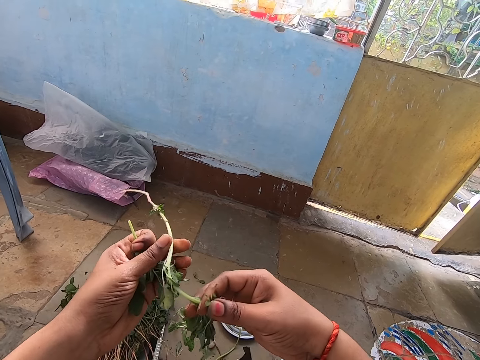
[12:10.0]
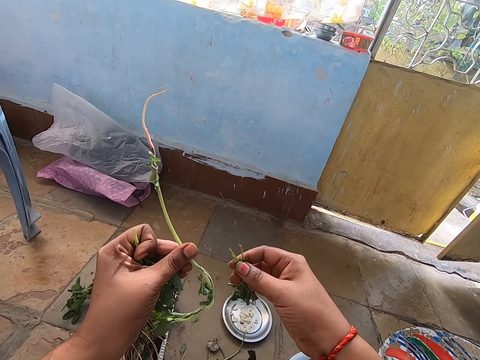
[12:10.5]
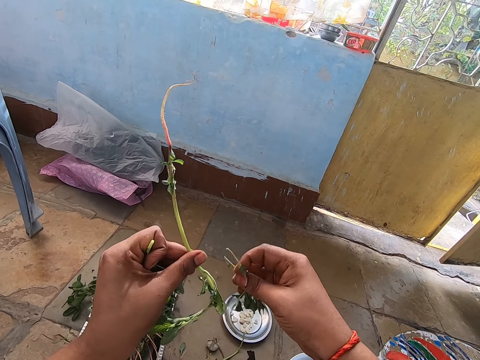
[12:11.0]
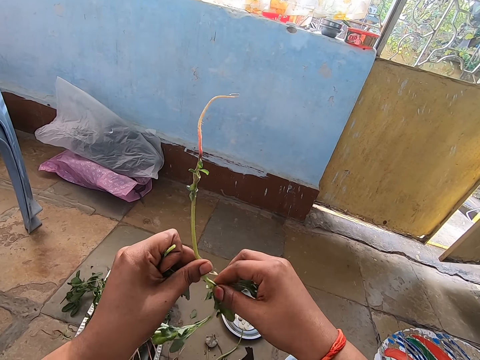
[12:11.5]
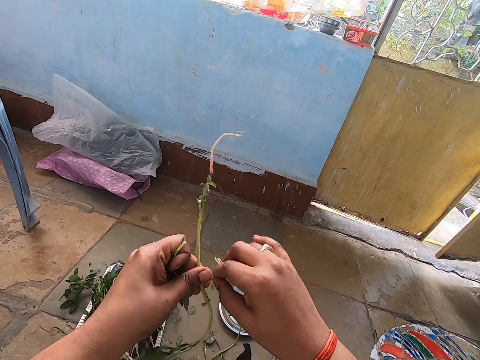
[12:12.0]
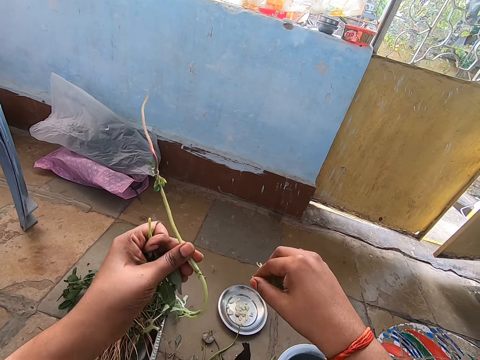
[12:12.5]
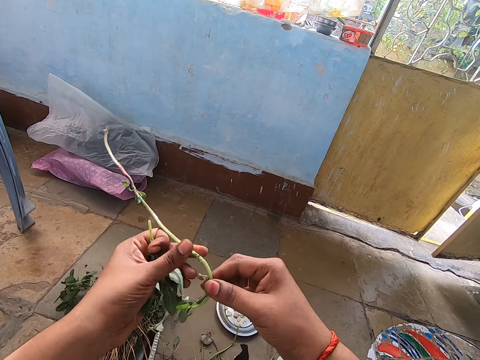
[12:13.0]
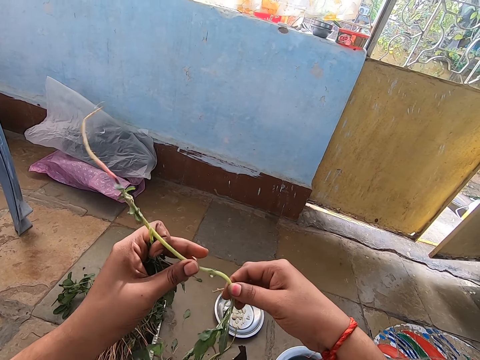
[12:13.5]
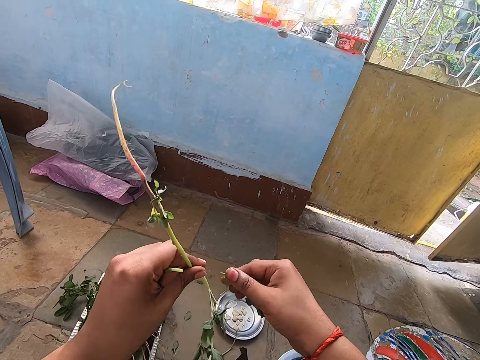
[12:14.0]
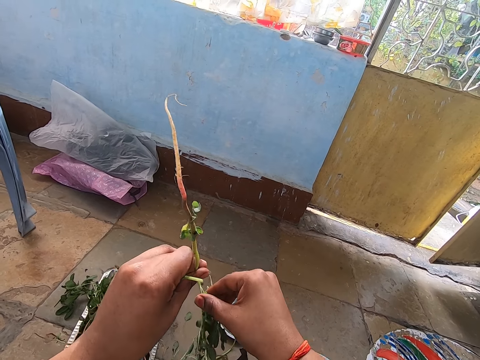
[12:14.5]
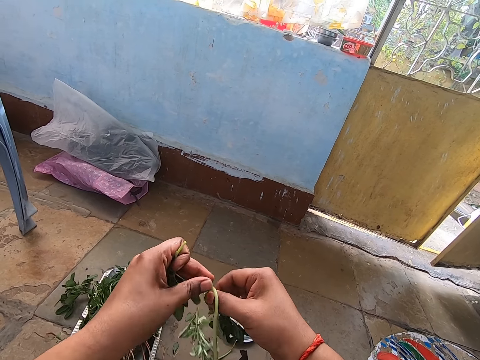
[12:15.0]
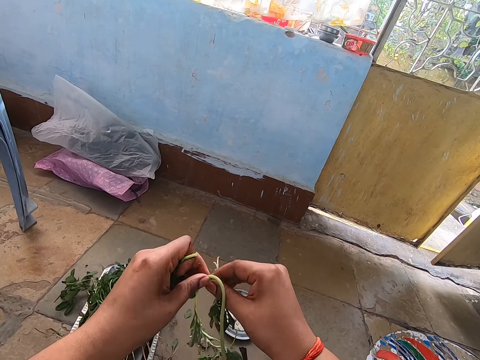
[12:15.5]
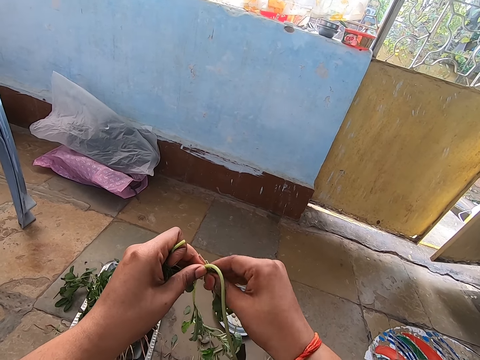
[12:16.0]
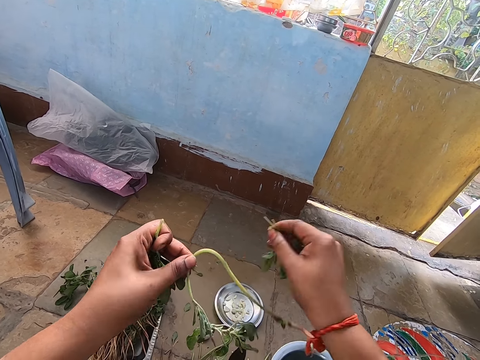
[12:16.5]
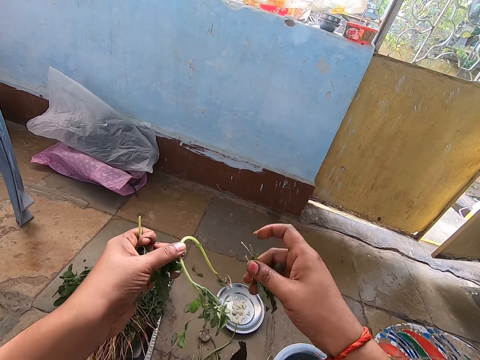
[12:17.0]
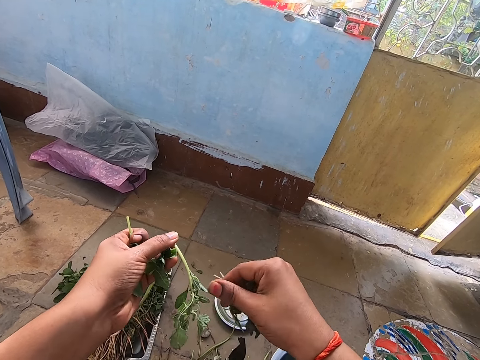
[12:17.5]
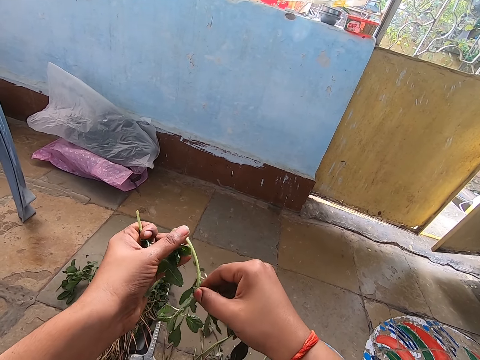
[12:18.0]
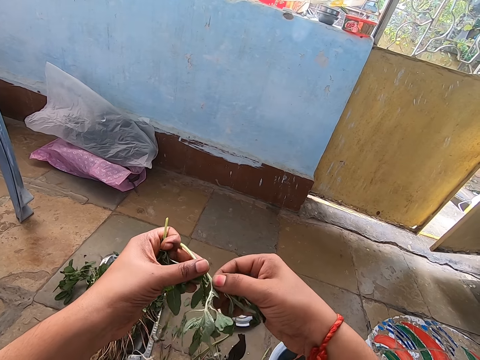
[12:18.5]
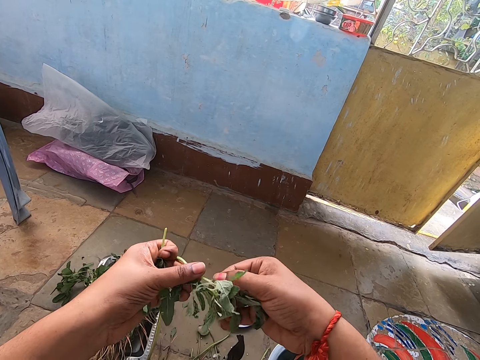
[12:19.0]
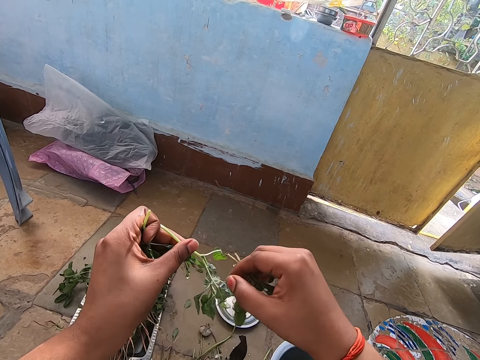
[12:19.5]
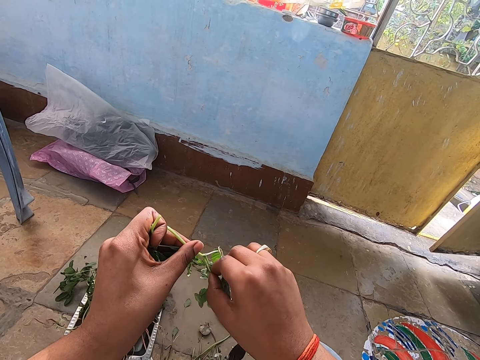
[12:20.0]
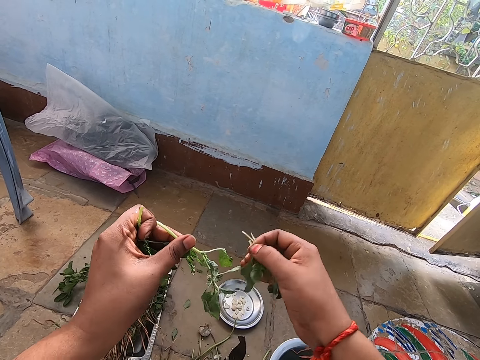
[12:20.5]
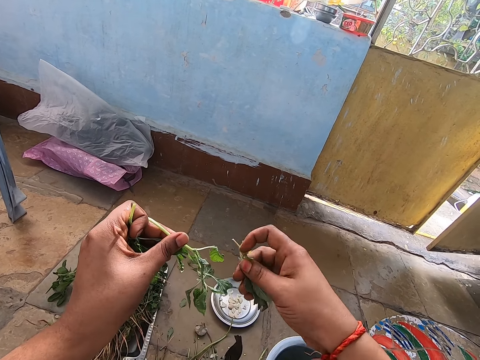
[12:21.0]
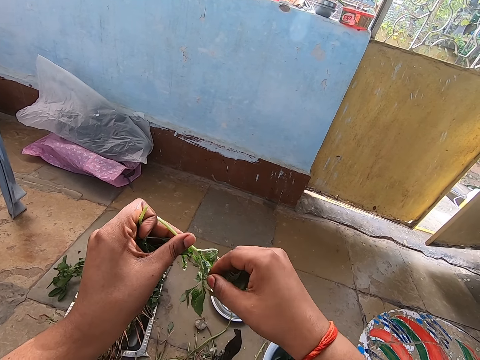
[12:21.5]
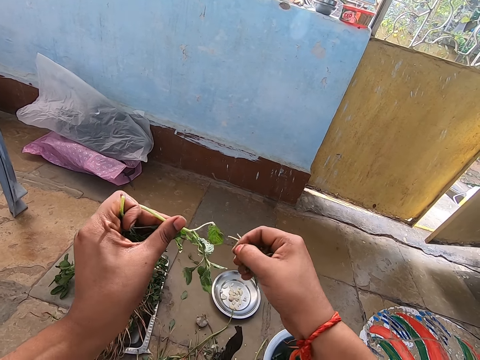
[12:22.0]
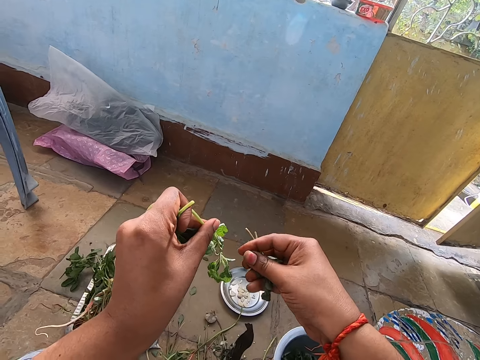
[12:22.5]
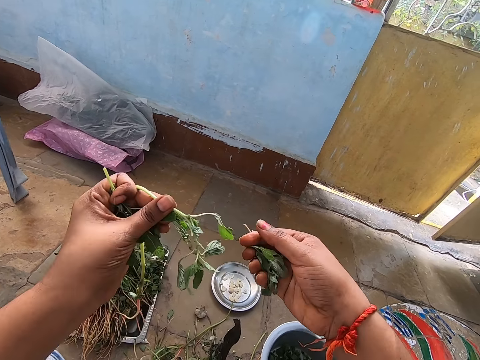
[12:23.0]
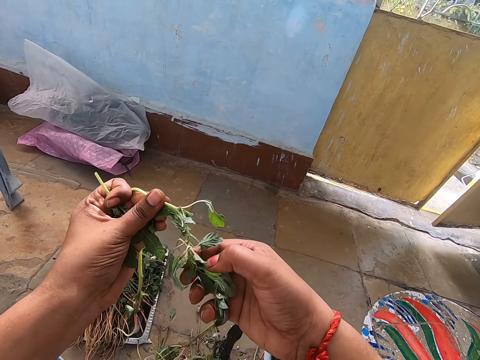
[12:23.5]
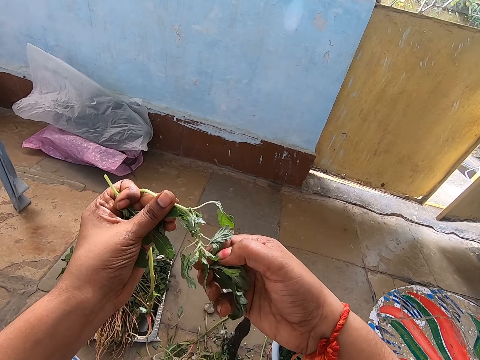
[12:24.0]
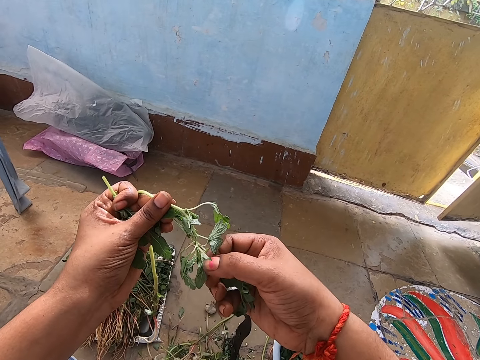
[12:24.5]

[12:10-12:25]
The camera wearer drops the water spinach branch on the floor with her right hand. She holds the water spinach with her right hand. She breaks the water spinach branches with her right hand.

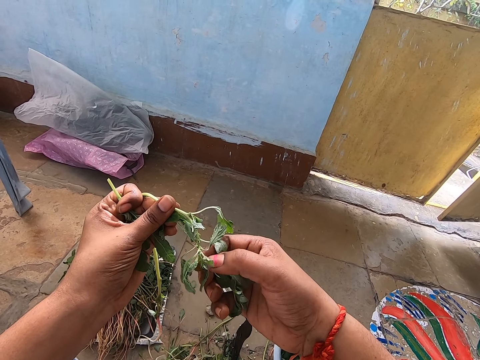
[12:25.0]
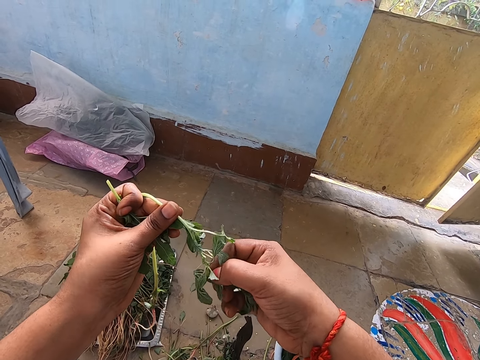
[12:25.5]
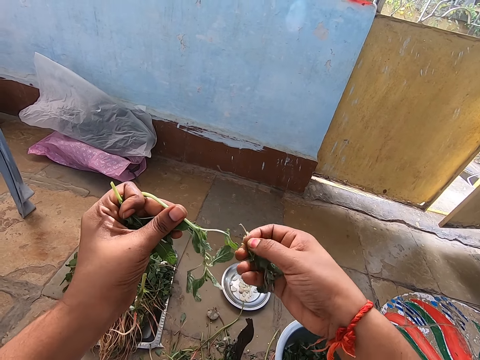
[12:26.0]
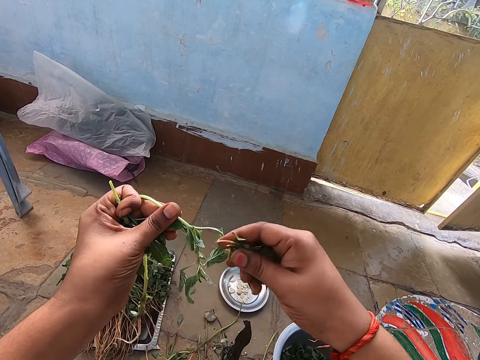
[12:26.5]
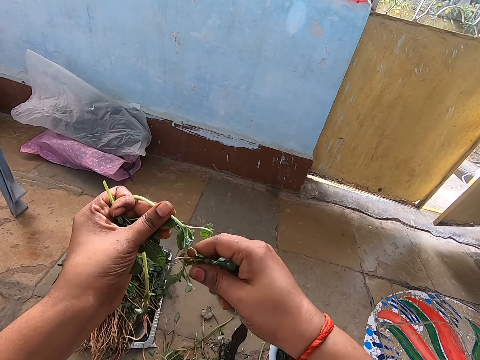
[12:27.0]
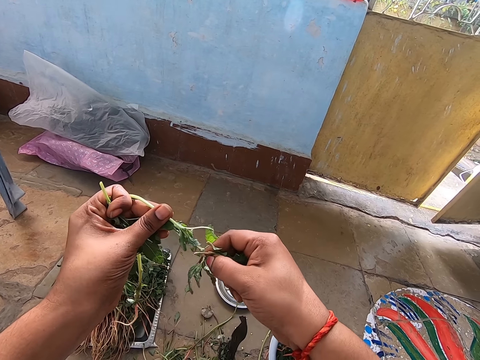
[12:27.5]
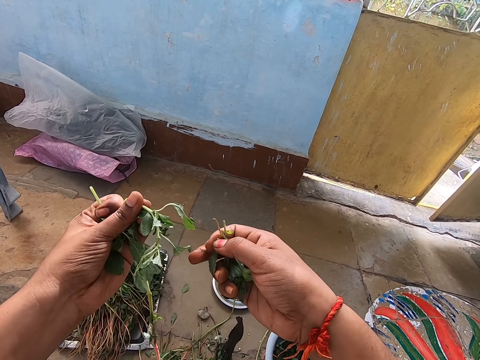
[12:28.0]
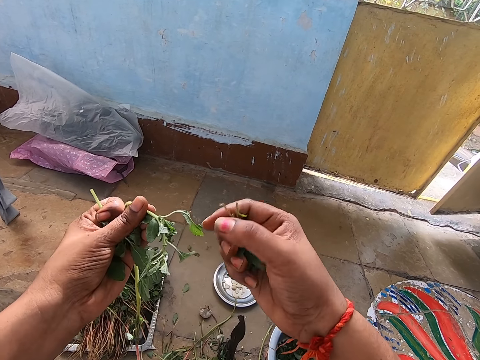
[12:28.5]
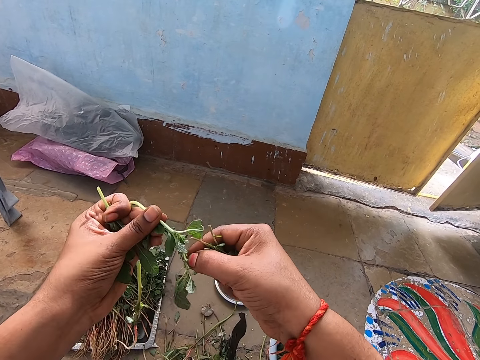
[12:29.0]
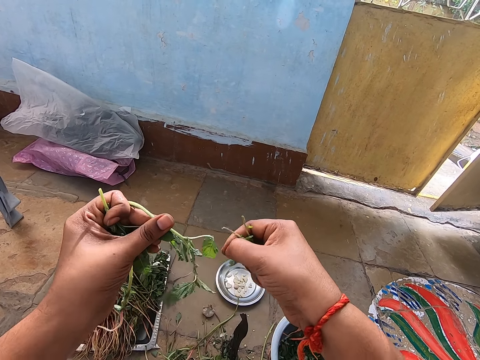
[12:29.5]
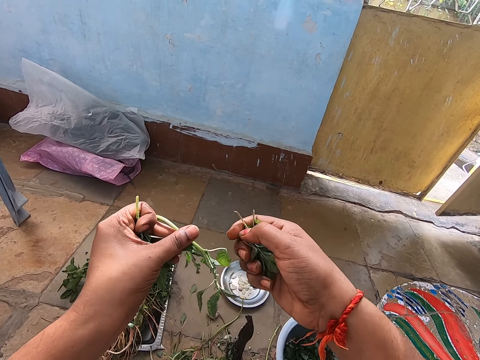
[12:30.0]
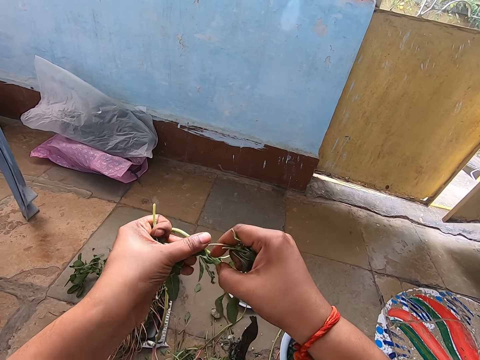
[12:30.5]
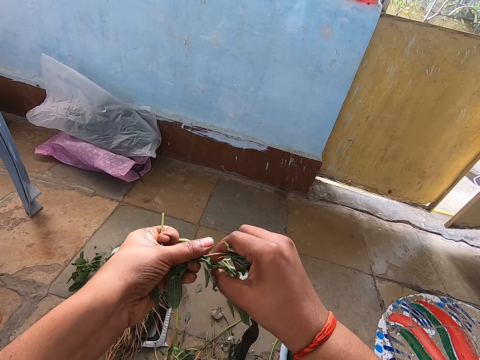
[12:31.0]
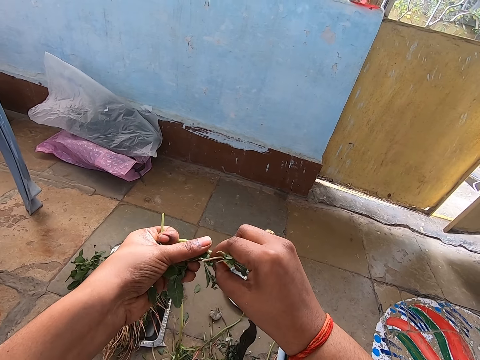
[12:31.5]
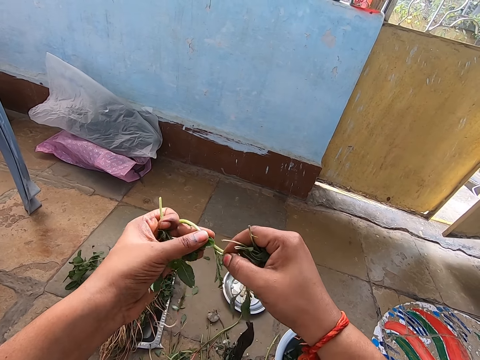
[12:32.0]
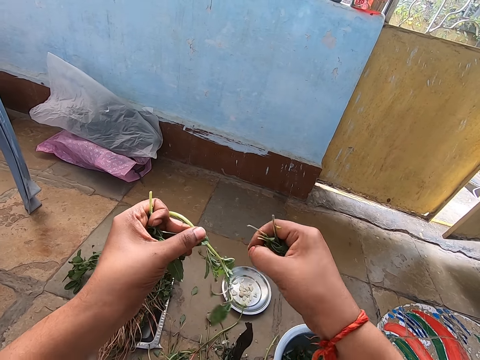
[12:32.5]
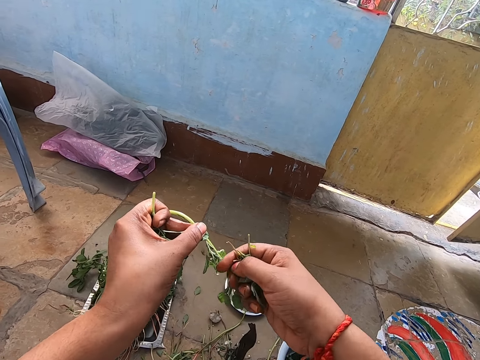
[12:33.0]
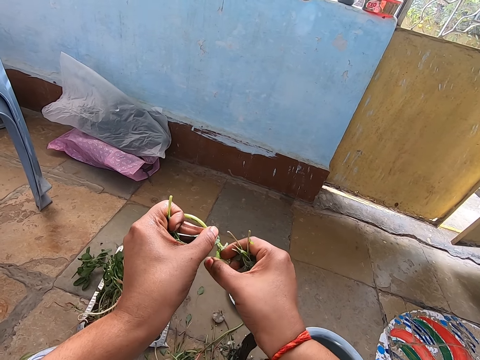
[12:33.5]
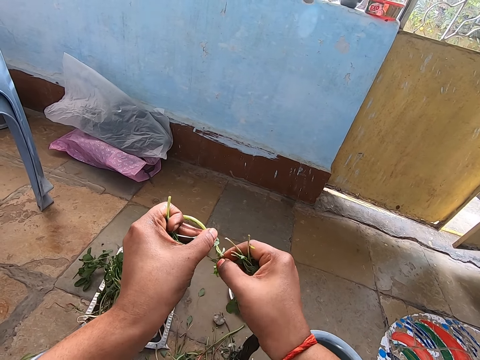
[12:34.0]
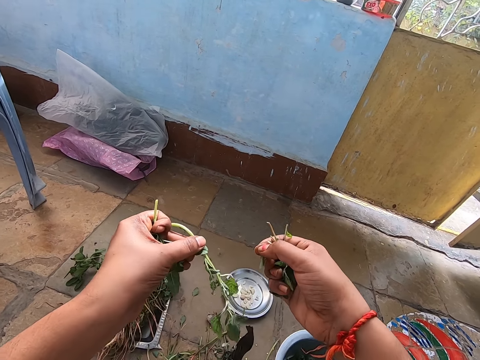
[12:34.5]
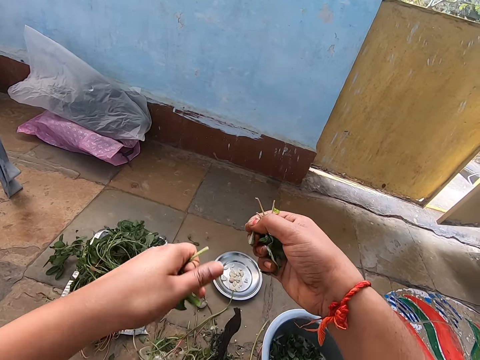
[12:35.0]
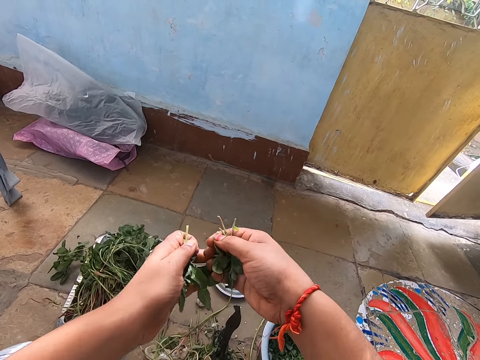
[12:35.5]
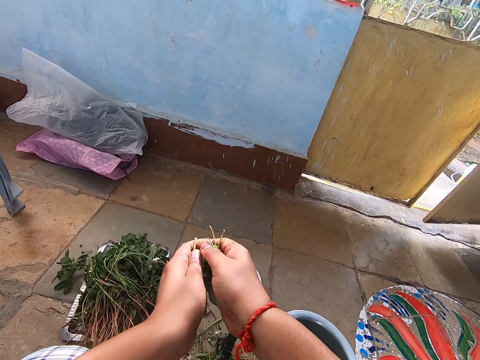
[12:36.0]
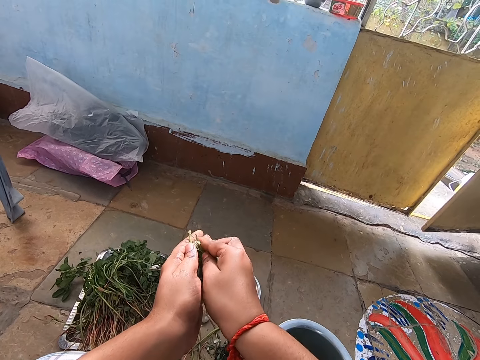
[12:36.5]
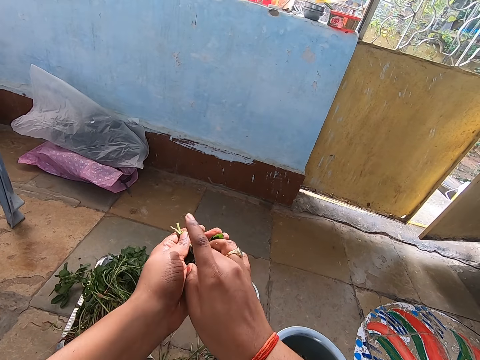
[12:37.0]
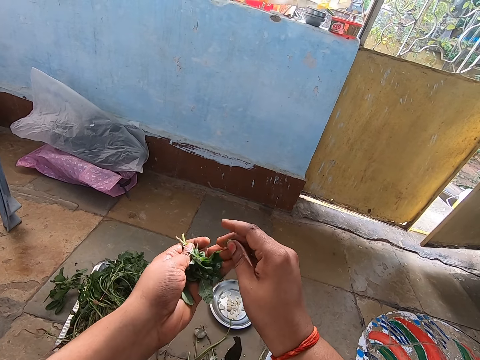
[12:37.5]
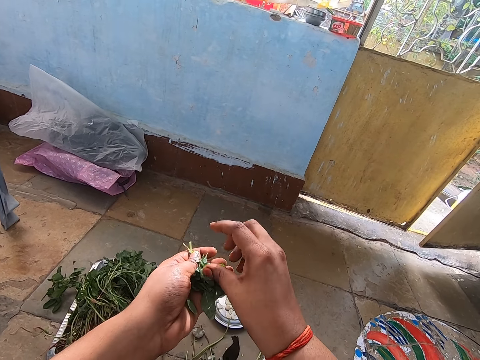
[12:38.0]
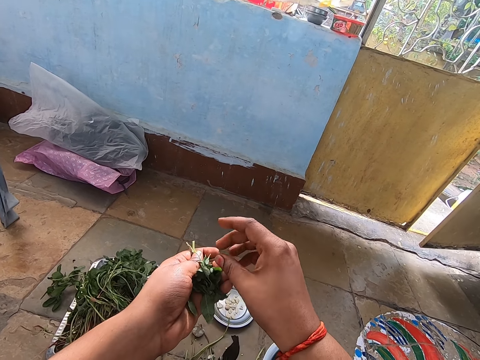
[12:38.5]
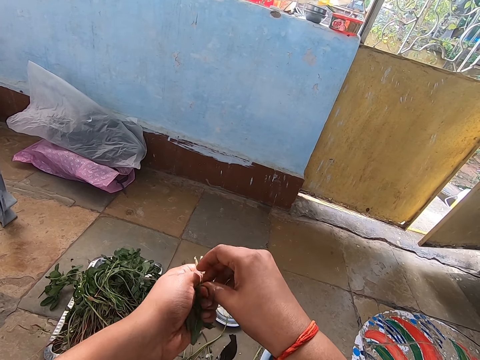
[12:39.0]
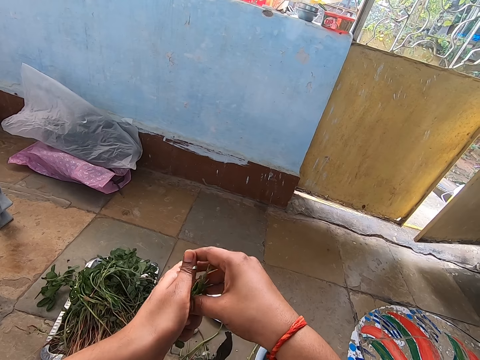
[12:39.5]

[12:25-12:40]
The camera wearer drops the water spinach on the floor with her left hand. She passes the water spinach branches from her right hand to her left hand. She holds the vegetables with both hands.
